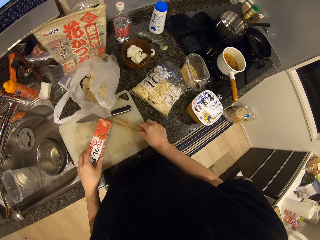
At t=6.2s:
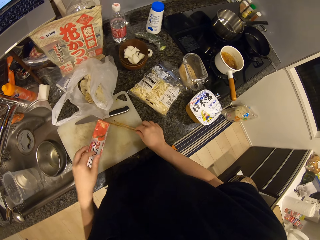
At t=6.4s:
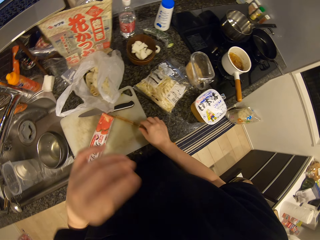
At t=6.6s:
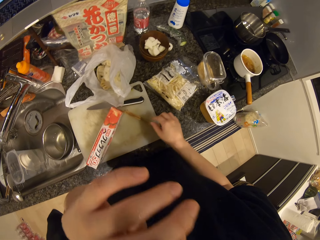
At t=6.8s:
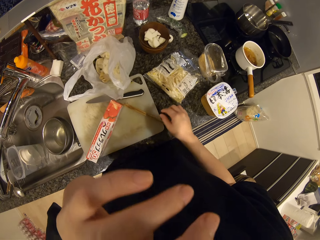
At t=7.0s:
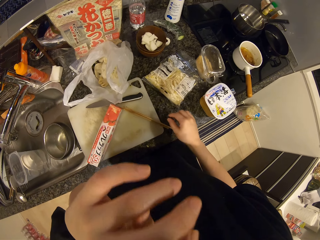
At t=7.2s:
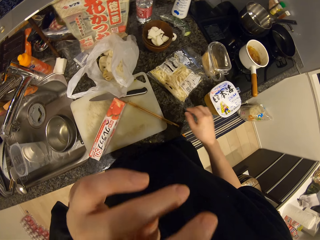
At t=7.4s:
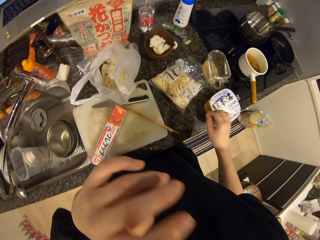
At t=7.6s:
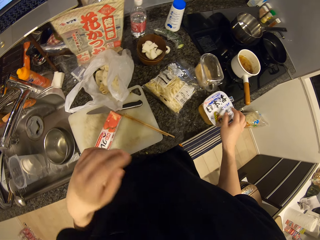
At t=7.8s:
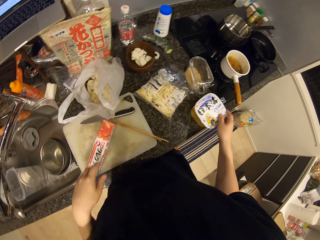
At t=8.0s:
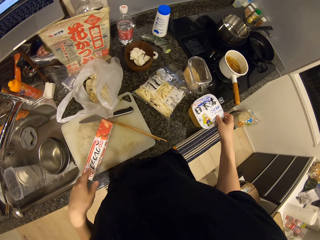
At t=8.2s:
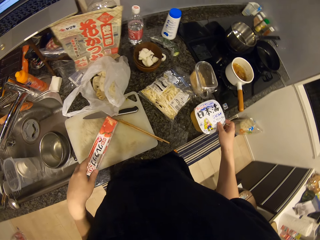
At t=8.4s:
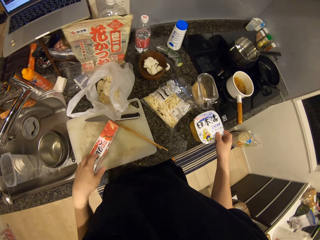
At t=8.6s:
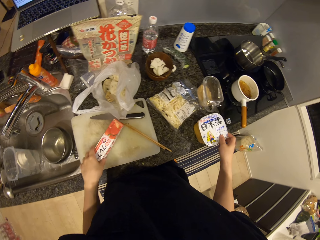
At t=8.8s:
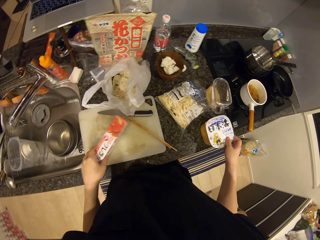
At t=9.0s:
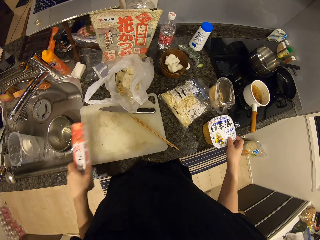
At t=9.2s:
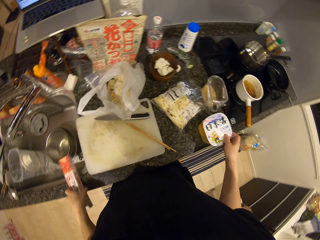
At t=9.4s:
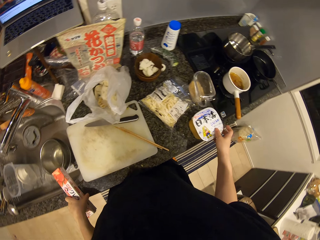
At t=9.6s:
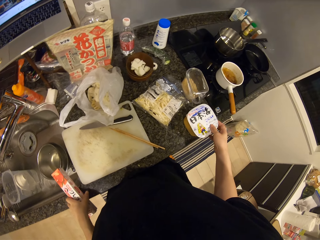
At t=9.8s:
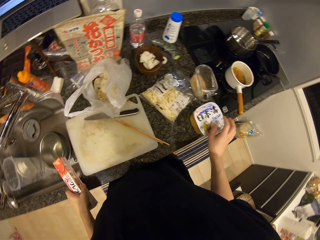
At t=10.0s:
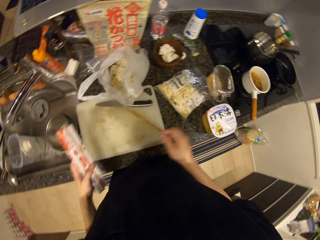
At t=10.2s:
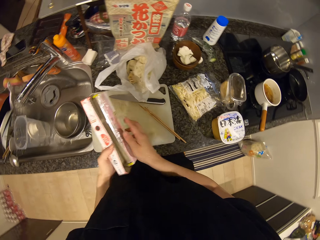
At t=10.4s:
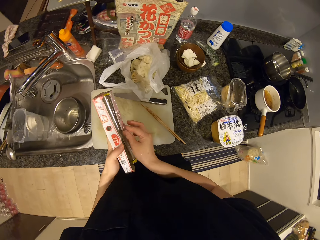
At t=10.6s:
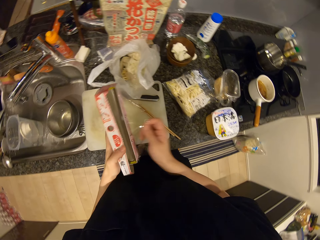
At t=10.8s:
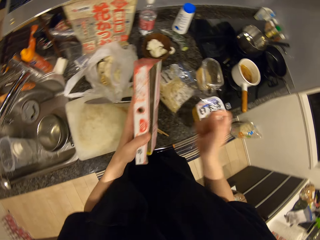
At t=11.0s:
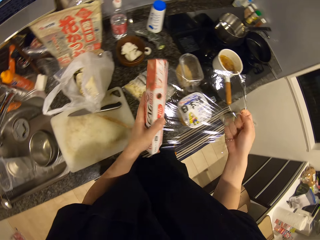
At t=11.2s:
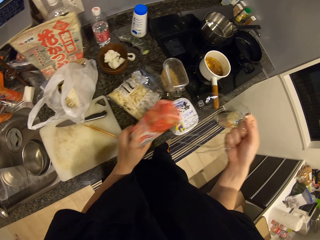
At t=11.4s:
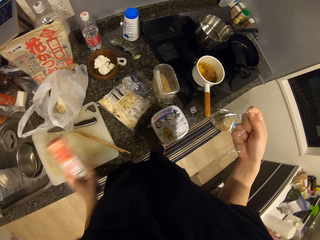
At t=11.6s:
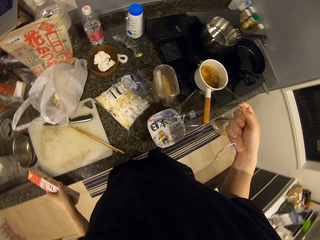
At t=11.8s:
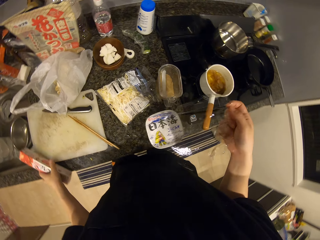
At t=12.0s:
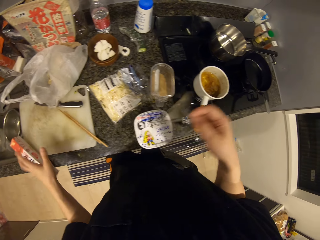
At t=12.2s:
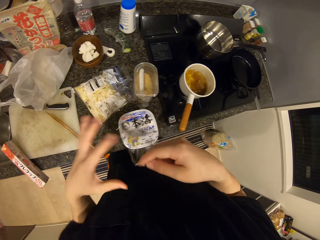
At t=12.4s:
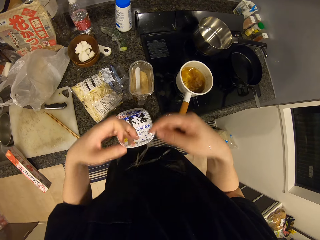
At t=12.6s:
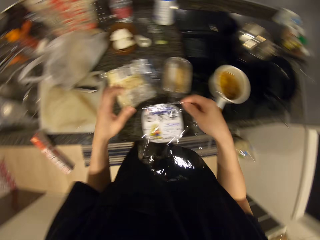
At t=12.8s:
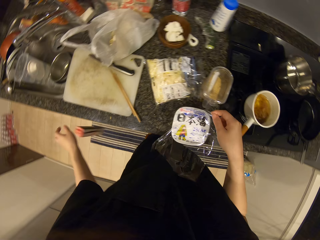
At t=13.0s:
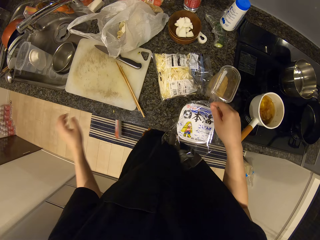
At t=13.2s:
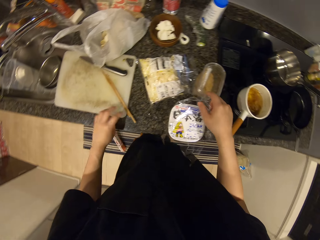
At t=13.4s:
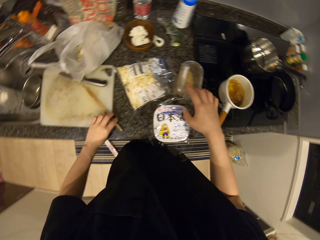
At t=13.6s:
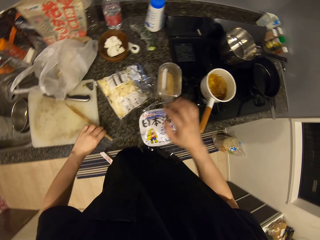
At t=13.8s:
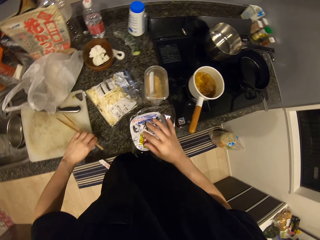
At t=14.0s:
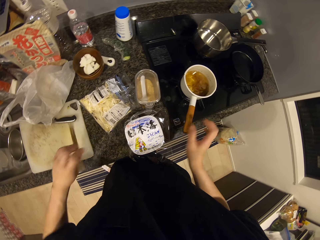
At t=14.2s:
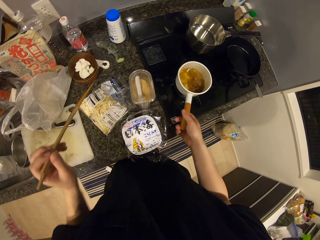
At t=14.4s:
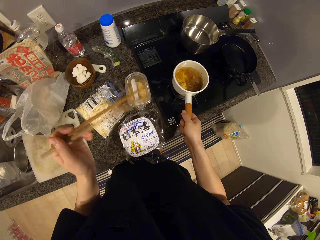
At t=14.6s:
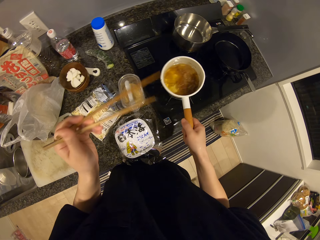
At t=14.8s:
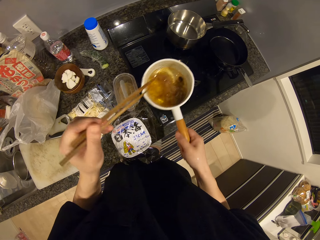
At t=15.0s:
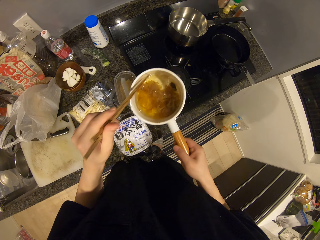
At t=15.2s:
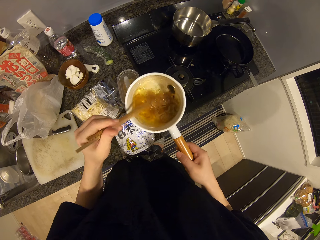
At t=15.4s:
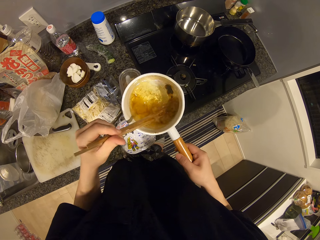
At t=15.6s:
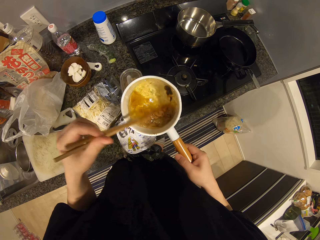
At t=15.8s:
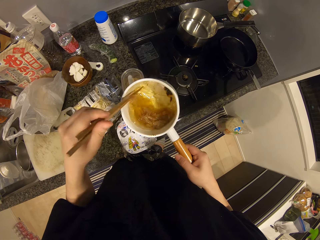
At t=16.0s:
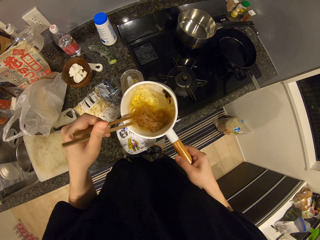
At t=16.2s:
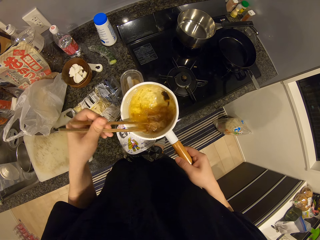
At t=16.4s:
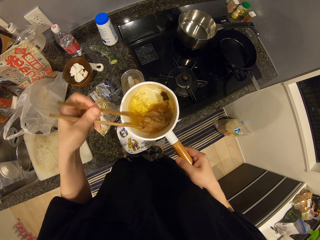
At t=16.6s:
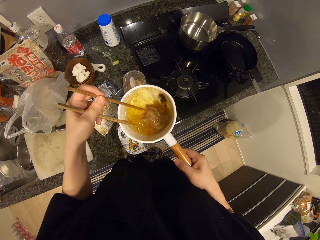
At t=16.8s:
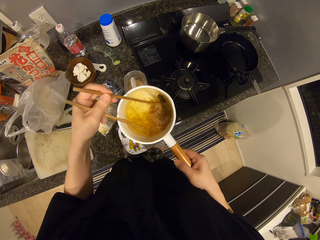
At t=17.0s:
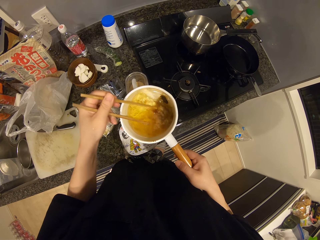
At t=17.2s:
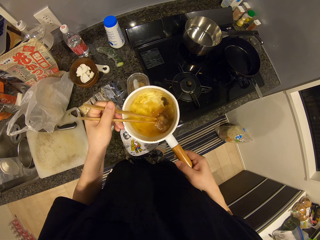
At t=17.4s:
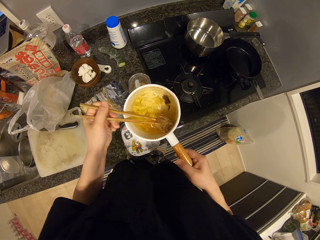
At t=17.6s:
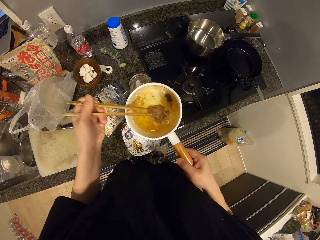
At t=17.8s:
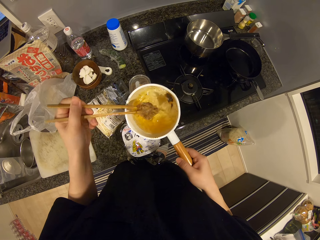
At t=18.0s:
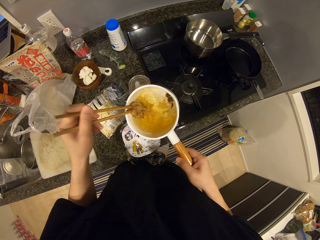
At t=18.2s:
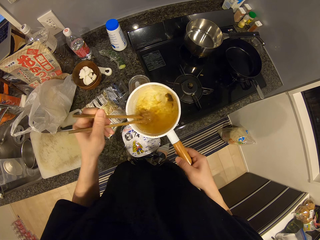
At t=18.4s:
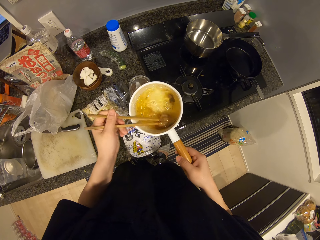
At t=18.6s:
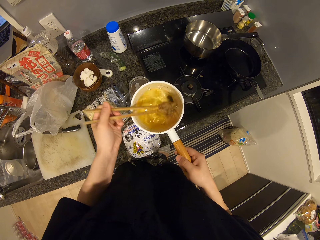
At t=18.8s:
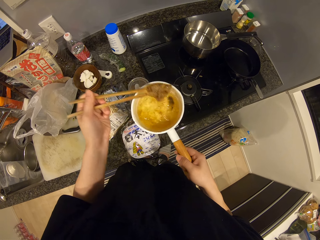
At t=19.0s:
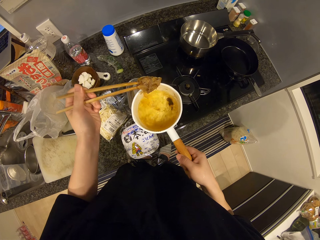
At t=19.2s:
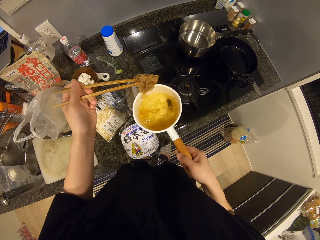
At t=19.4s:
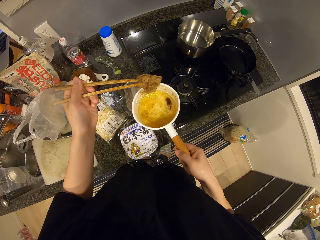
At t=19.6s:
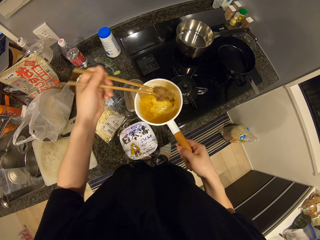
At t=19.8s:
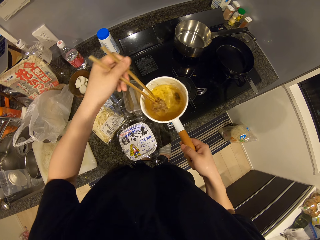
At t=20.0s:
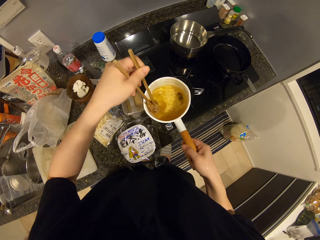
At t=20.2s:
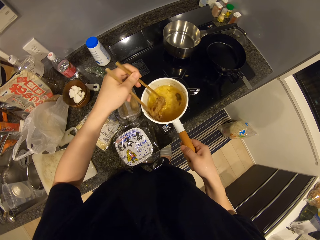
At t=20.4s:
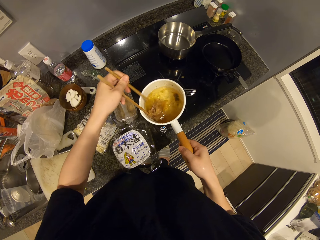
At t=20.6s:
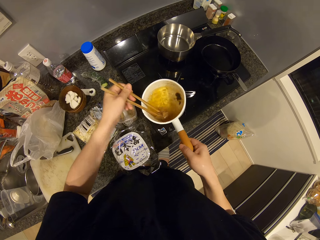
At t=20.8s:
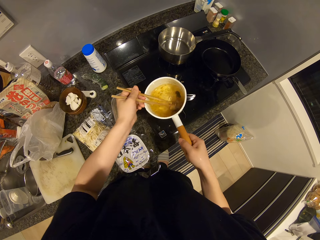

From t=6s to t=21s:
The camera wearer drops the chopsticks on the chopping board. He touches his nose. He scrubs the face. He holds a container on the kitchen top. He touches the can of turmeric. He moves the pack of cling film or box to the edge of the sink. He pulls the cling film, cuts the cling film. He picks a paper from the box. He drops the cling film. He drops the box on the kitchen top. He drops the cling film on the can of turmeric. He picks up the chopsticks. He picks the pot with soup in it. He stirs the stew in the cooking pot. He removes pieces of meat or vegetables from the stew.

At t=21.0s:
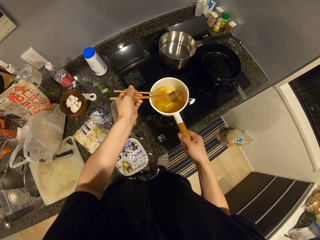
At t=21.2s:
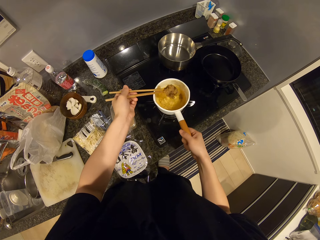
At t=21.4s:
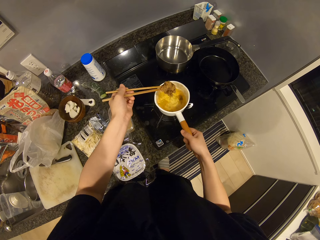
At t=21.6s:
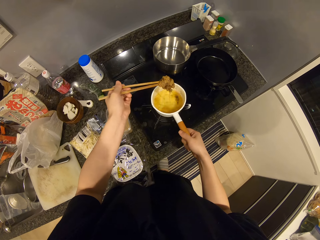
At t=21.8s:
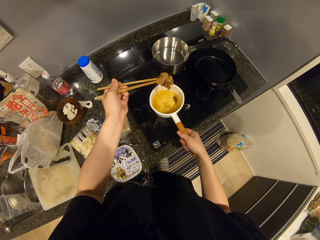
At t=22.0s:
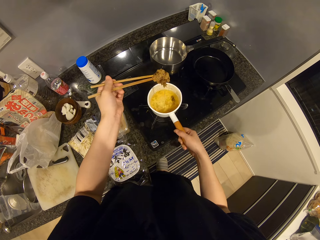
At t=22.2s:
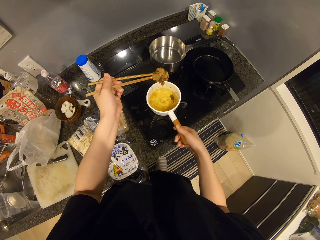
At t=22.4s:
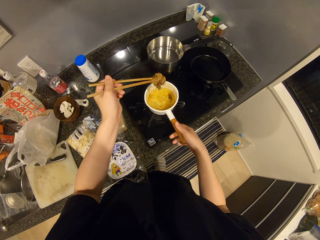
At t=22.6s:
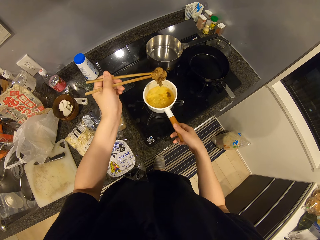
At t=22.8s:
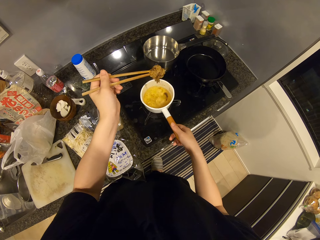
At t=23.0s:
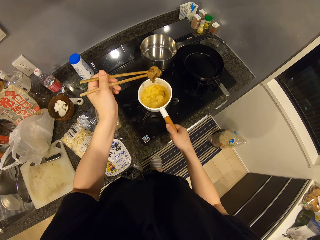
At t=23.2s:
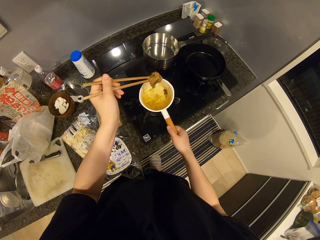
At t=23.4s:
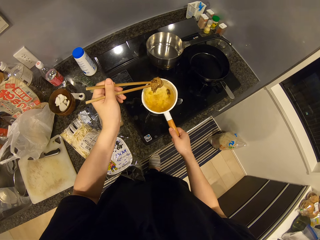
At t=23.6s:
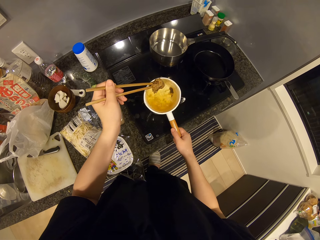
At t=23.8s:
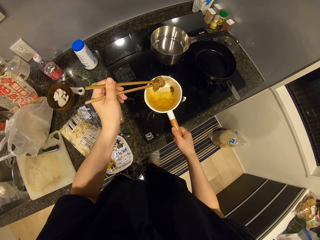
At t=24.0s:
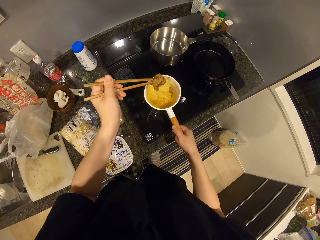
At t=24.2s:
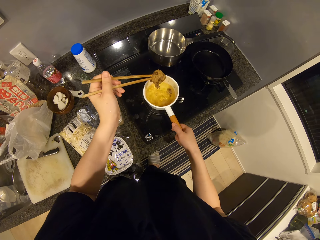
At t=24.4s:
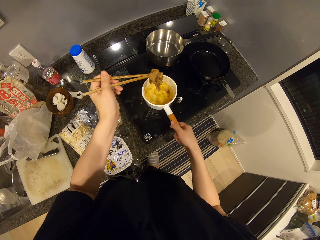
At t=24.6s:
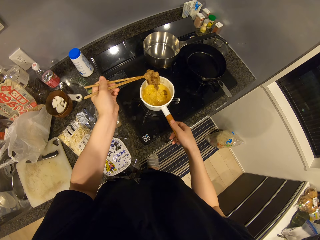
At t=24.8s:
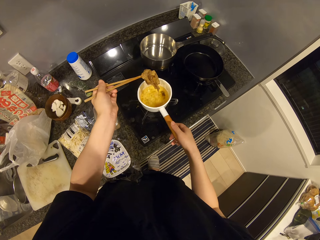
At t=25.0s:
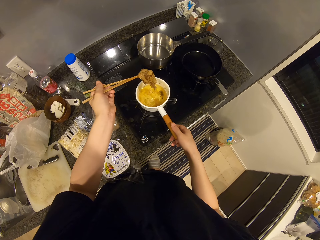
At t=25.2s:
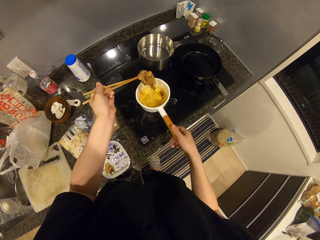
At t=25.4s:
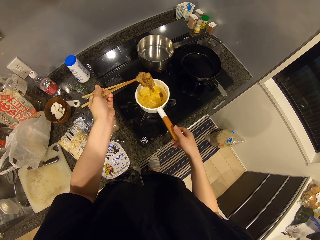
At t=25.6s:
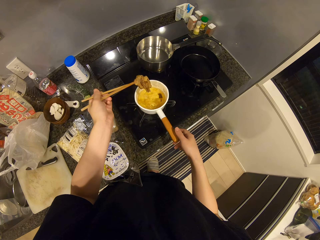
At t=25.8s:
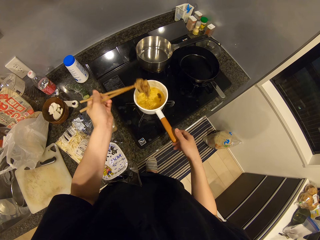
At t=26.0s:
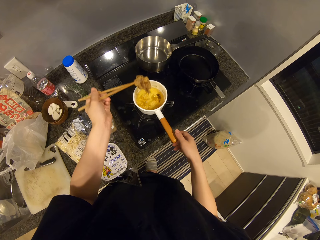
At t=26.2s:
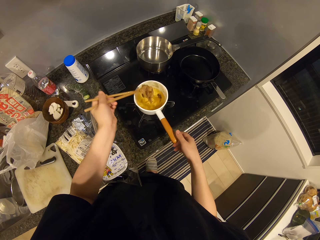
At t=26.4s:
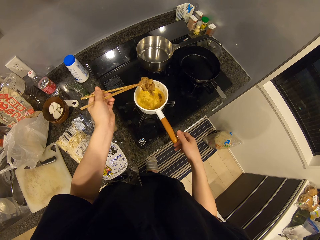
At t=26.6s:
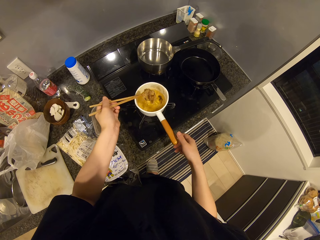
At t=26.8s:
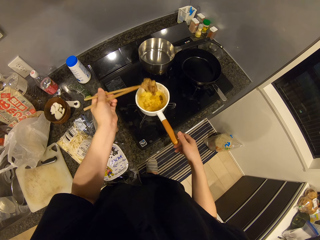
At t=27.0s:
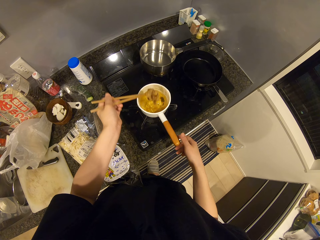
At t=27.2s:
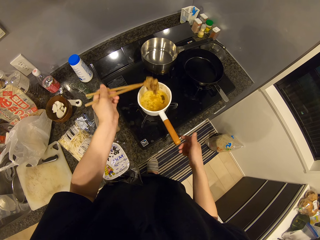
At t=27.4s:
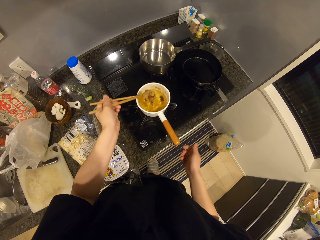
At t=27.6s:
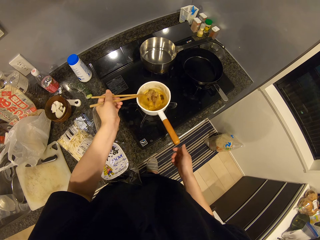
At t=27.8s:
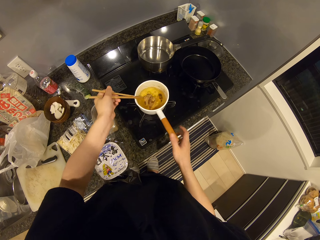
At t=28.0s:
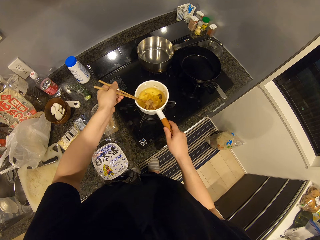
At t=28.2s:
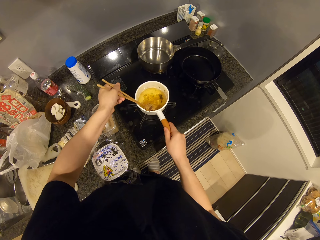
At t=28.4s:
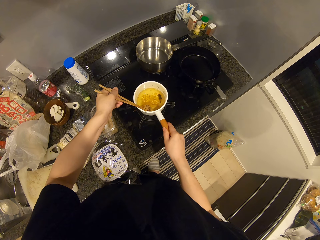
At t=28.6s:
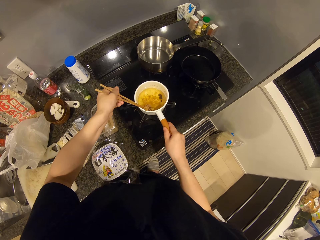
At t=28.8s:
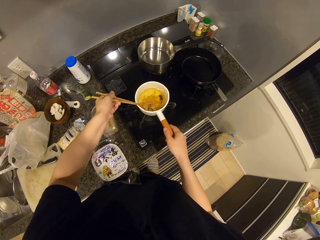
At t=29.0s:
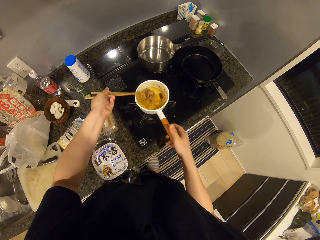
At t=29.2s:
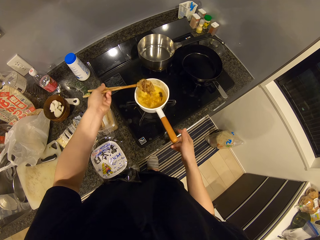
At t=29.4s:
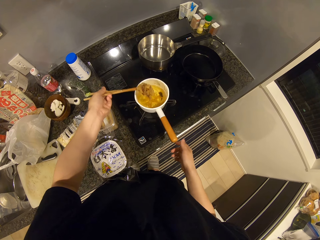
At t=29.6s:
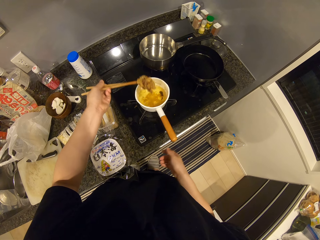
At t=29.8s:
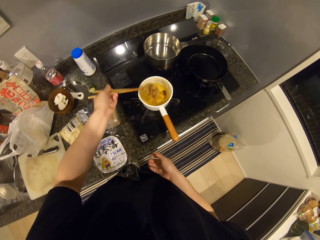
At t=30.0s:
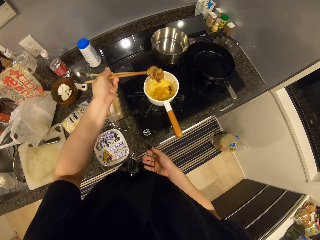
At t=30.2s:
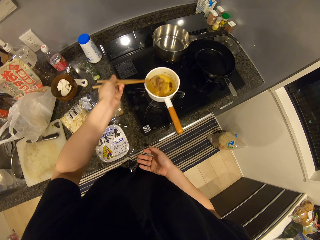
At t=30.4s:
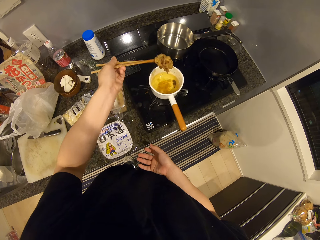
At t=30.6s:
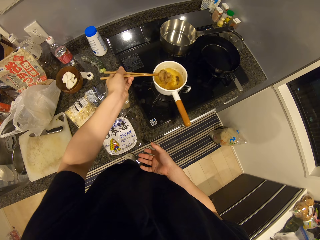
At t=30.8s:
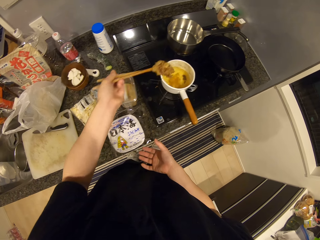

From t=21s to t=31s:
The camera wearer drops the cooking pot on the gas cooker. They drain the vegetable. They shake the pieces of meat.
